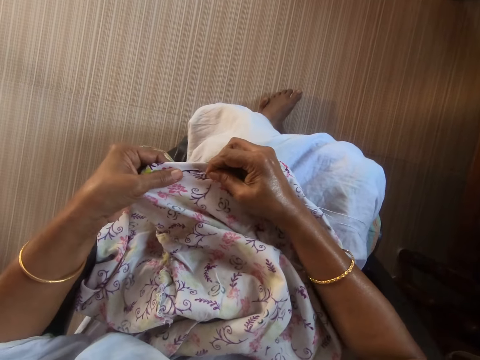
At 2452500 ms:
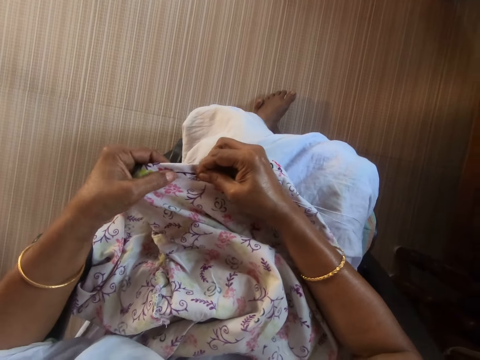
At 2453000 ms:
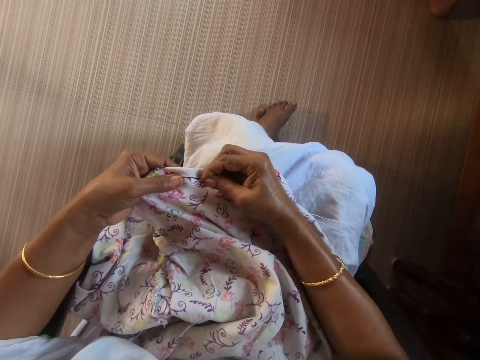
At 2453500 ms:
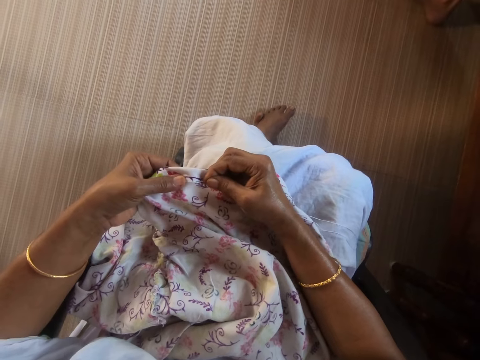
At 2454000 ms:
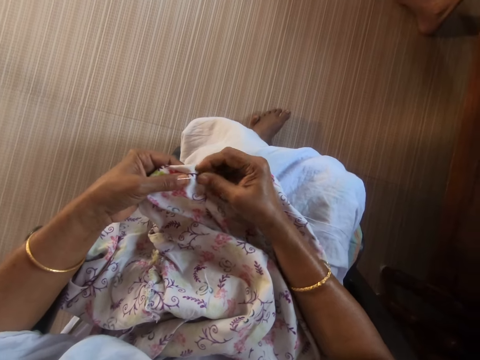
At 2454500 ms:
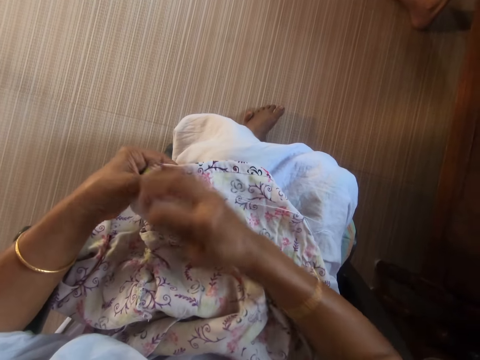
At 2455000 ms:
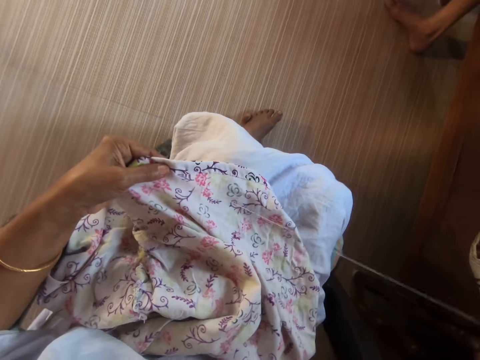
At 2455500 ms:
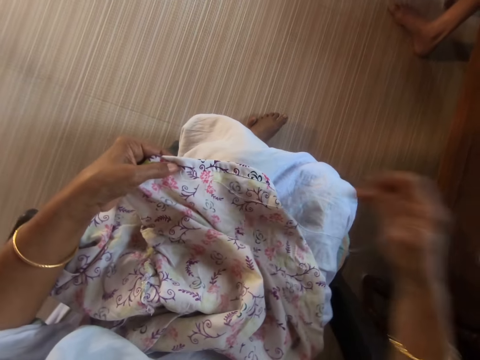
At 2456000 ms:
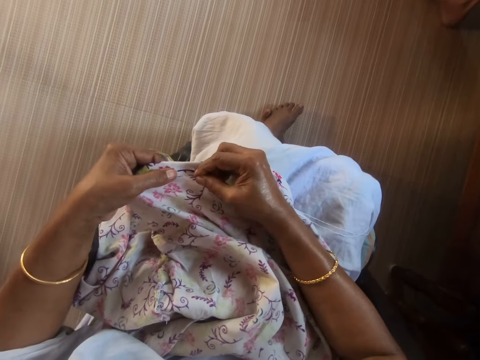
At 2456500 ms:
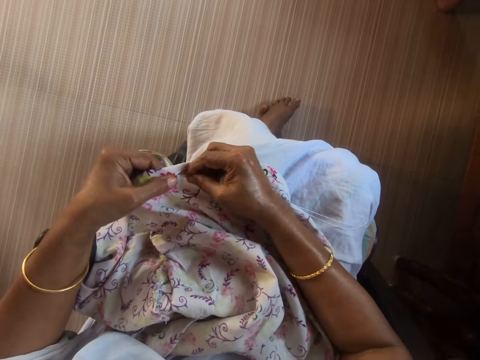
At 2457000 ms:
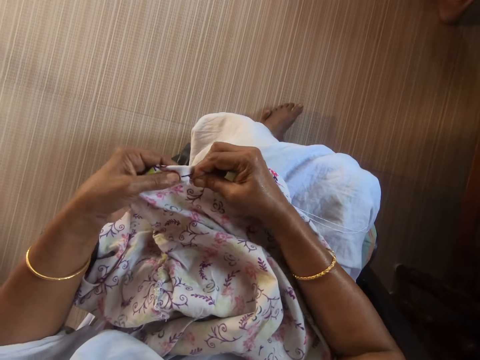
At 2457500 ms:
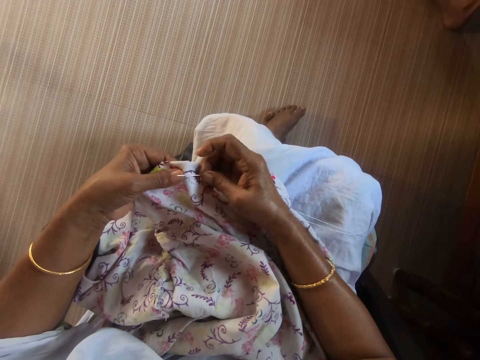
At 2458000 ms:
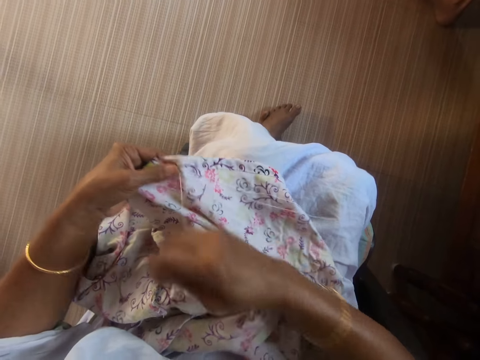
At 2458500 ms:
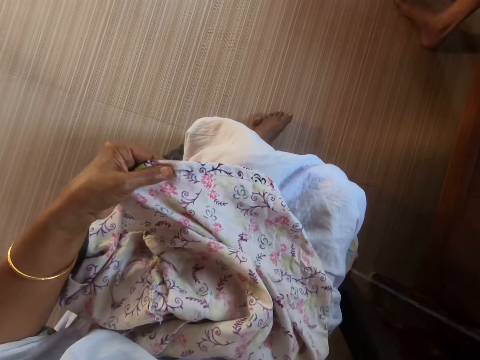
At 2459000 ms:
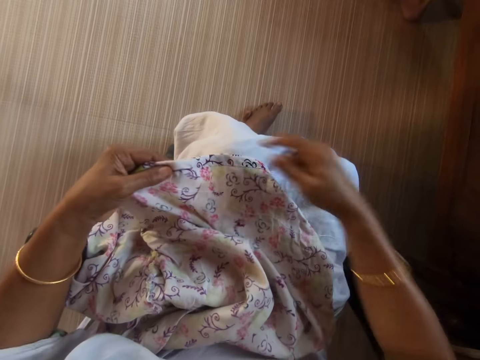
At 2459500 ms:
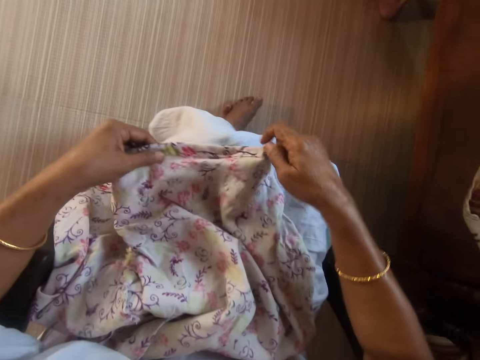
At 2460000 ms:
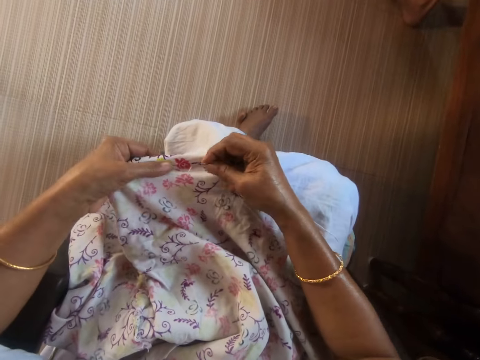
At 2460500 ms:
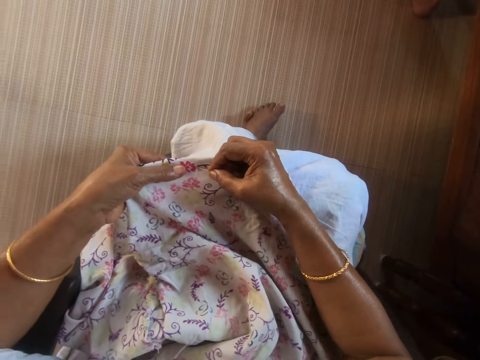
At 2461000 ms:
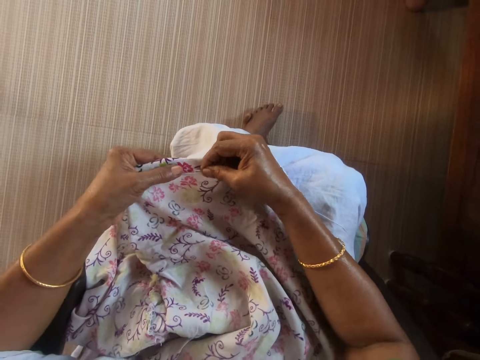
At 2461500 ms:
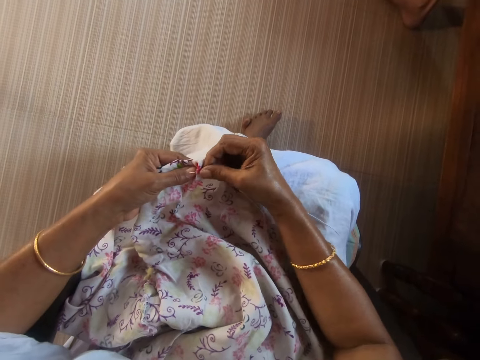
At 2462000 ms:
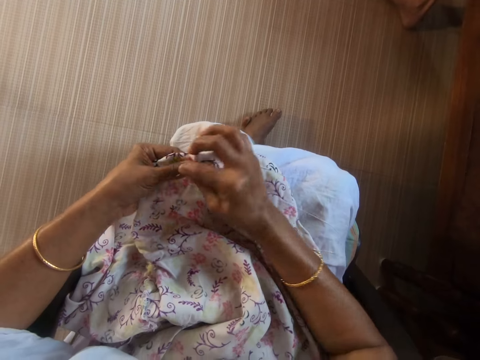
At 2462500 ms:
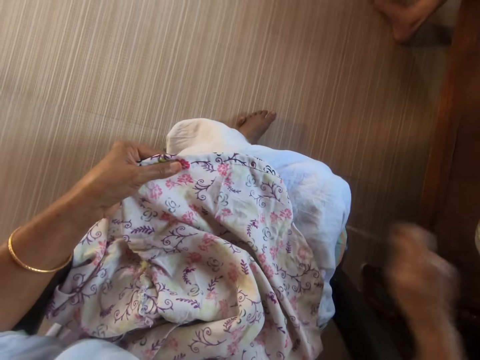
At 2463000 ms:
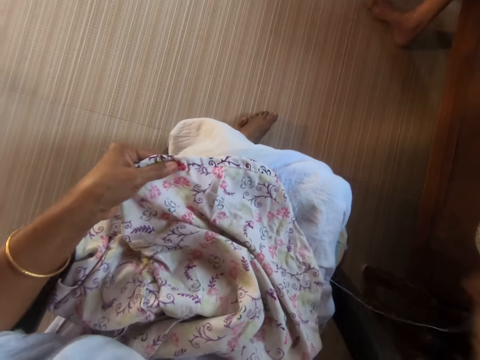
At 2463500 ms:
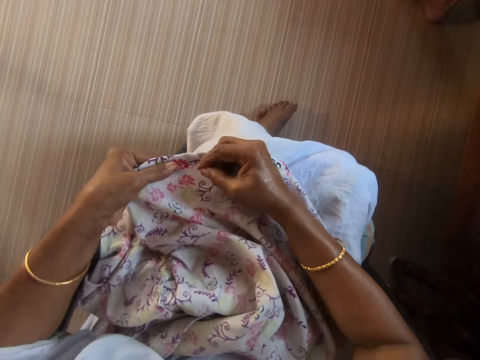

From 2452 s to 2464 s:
The camera wearer stretches the cloth with both hands. She sews the cloth in her left hand with the threaded needle in her right hand.

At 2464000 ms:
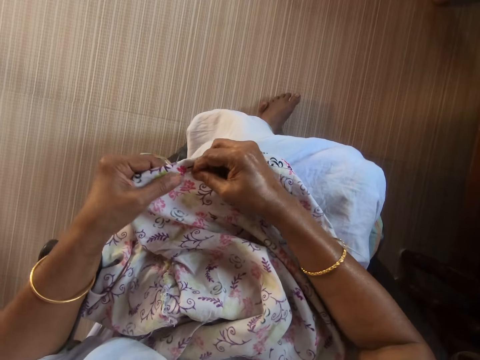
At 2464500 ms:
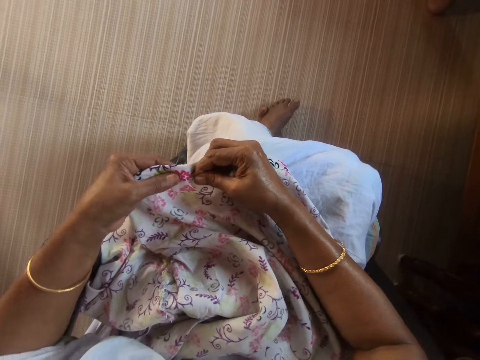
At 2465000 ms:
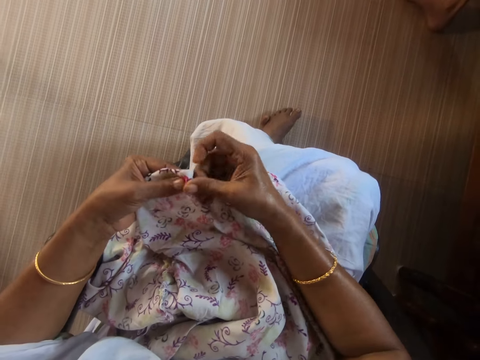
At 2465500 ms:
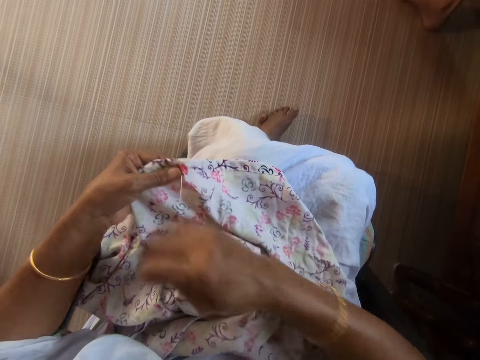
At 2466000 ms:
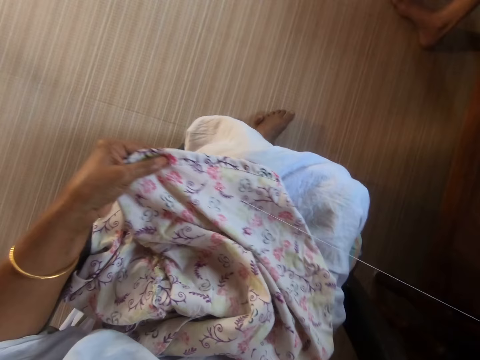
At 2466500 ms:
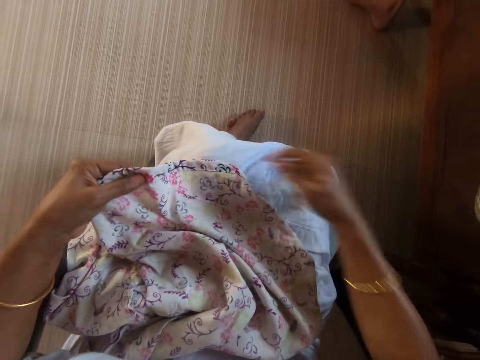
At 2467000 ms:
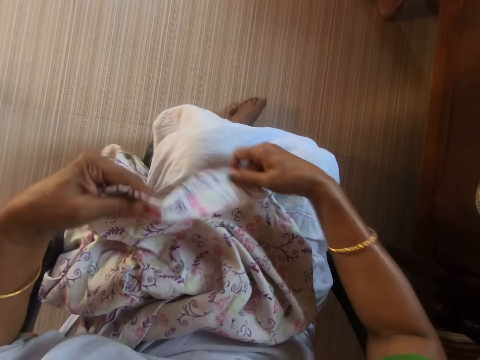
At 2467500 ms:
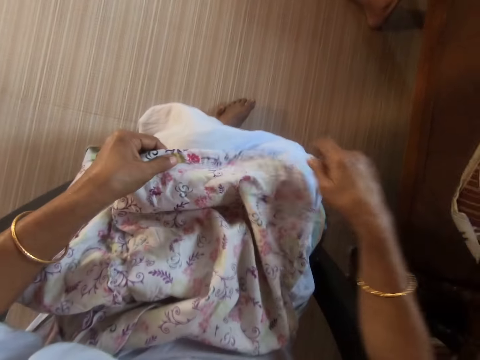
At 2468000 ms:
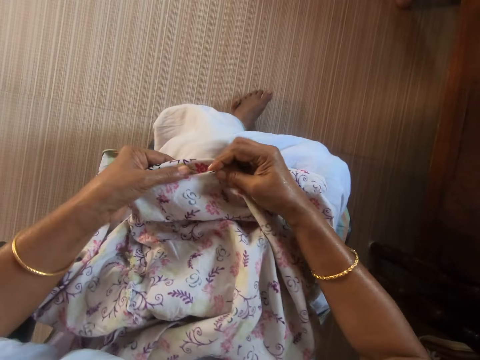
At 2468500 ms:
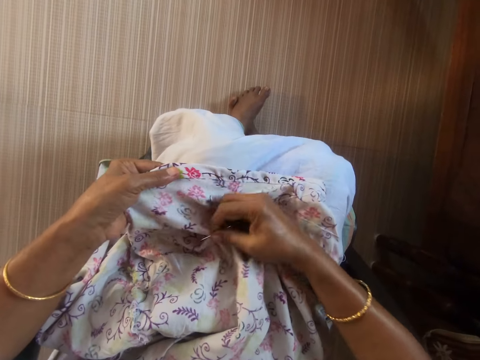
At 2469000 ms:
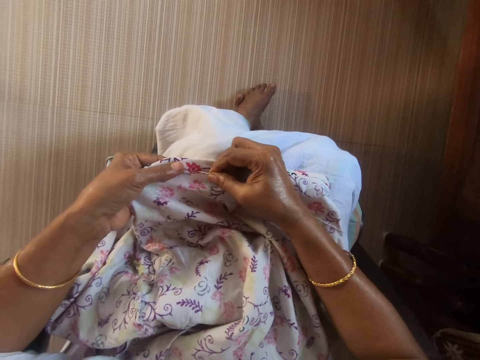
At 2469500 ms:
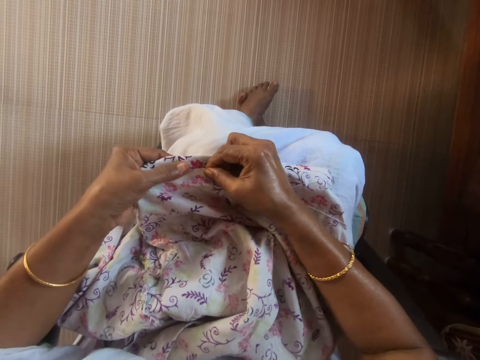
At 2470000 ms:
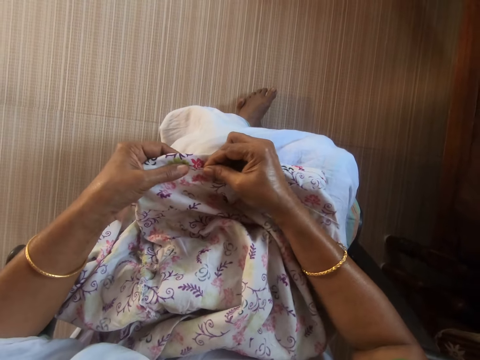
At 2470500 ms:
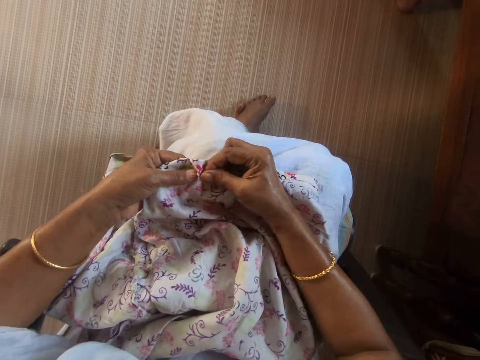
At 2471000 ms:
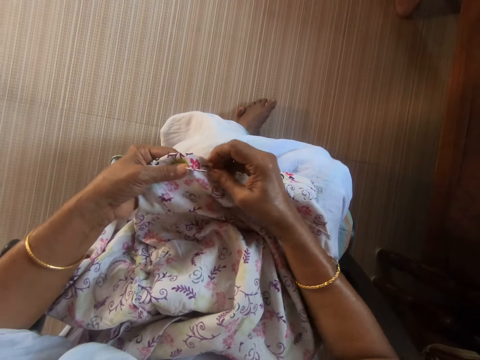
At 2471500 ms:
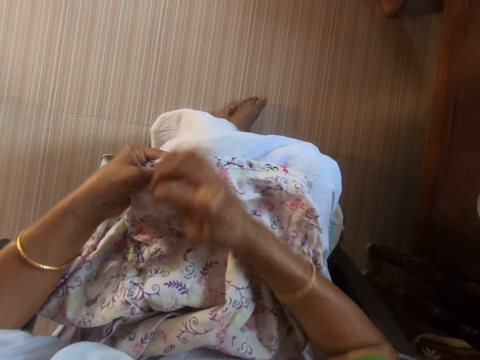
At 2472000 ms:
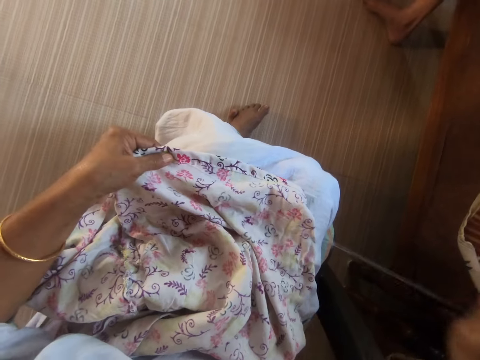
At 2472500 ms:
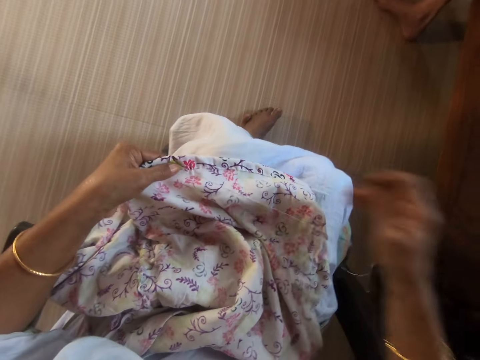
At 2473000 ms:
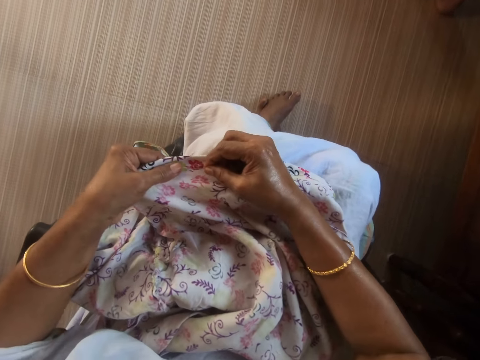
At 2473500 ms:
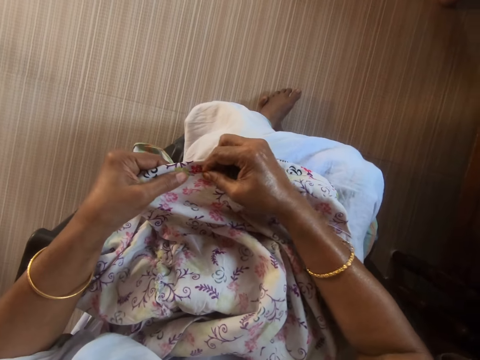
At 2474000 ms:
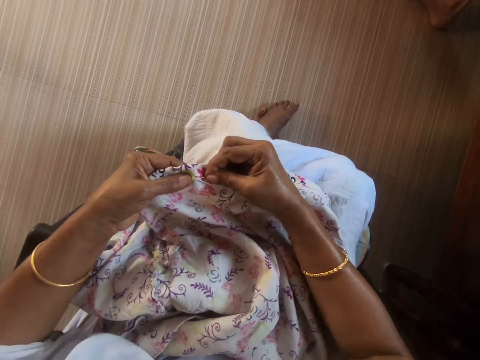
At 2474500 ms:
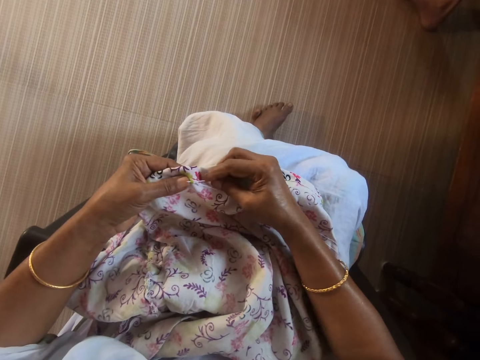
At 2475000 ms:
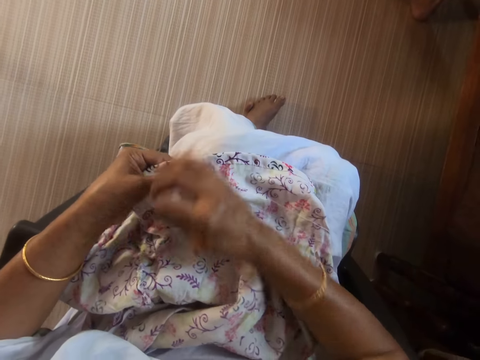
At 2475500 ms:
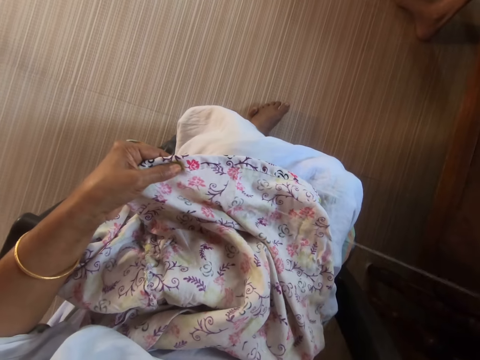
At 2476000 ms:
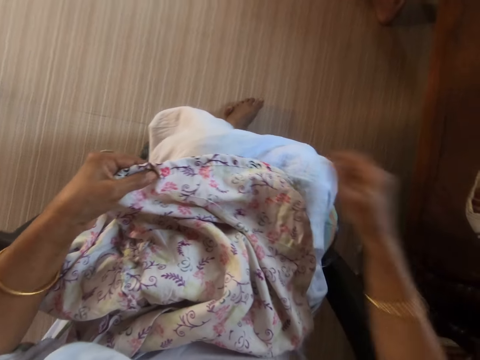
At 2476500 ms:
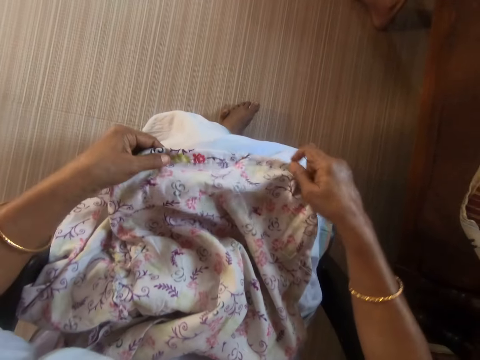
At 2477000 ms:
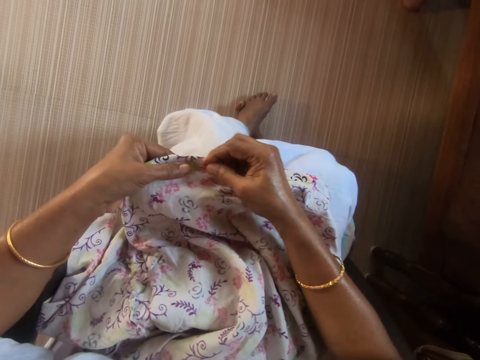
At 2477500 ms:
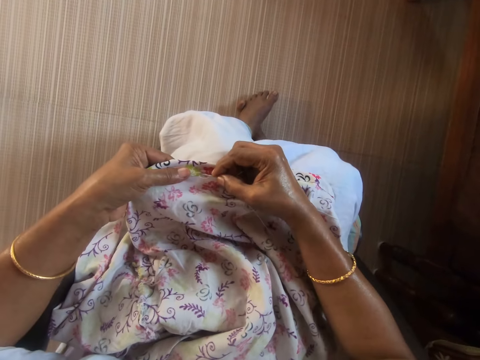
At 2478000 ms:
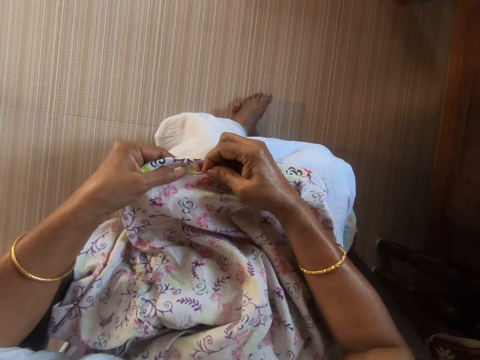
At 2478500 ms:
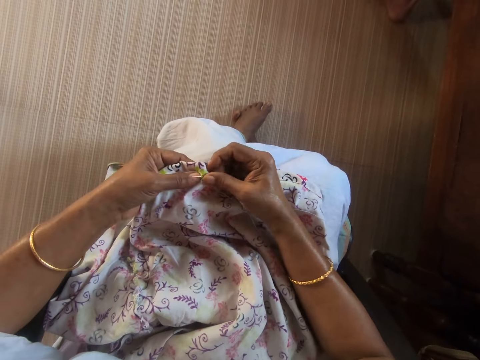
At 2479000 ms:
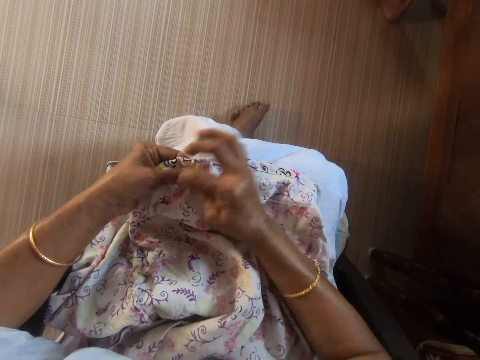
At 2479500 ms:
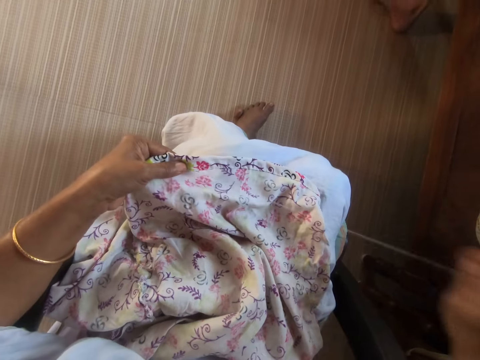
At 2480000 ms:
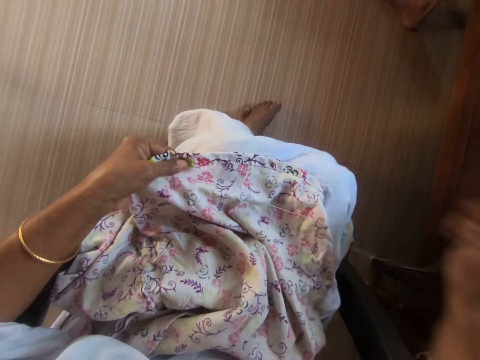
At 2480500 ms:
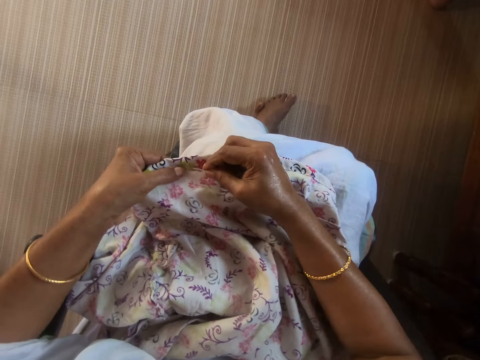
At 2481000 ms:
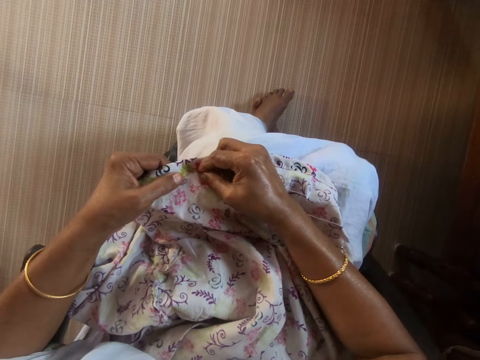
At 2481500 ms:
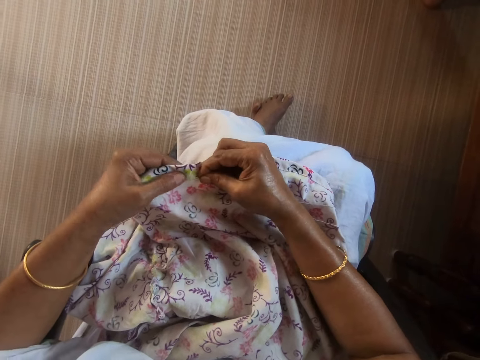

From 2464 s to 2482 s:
The camera wearer stretches the cloth or fabric with both hands. She adjusts the fabric. She sews the cloth in her left hand with the threaded needle in her right hand. She stretches the cloth with both hands. She adjusts the fabric. She sews the cloth in her left hand with the threaded needle in her right hand.
